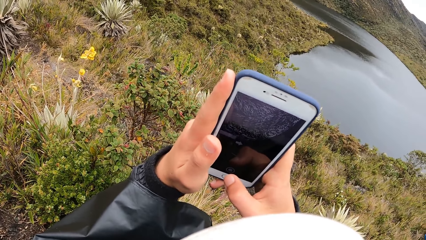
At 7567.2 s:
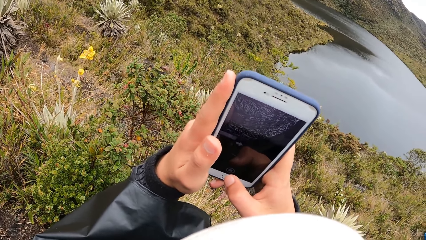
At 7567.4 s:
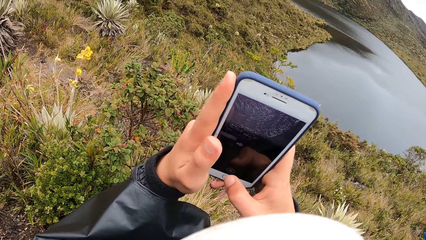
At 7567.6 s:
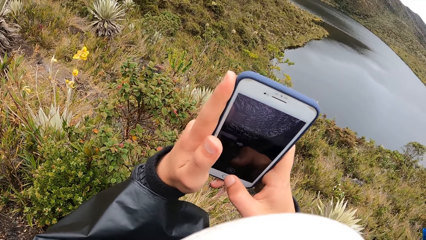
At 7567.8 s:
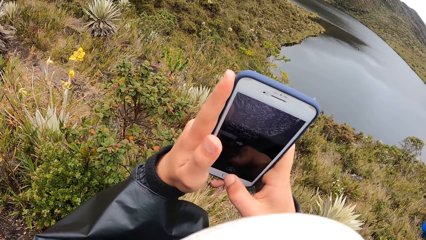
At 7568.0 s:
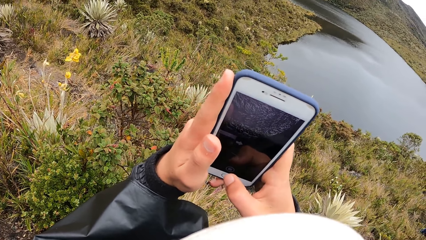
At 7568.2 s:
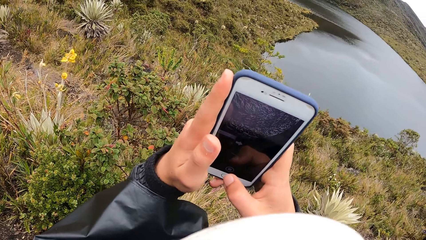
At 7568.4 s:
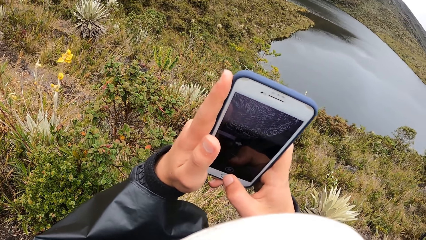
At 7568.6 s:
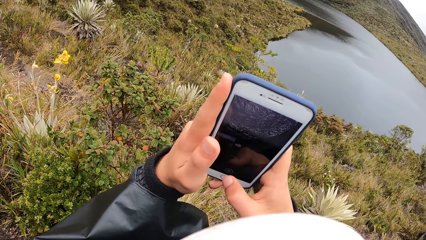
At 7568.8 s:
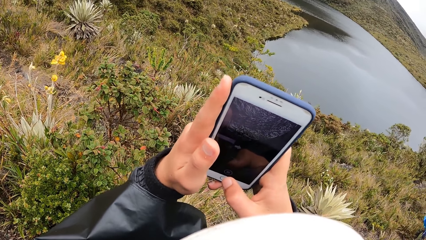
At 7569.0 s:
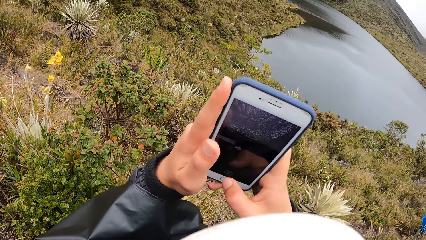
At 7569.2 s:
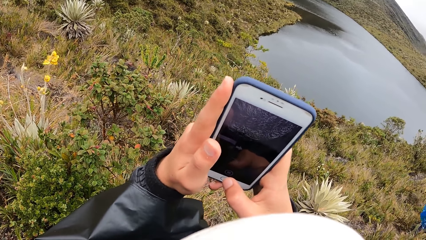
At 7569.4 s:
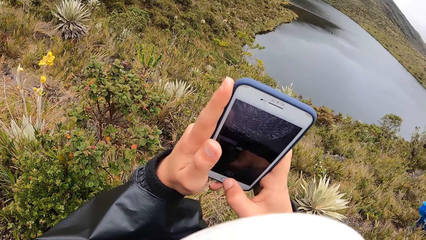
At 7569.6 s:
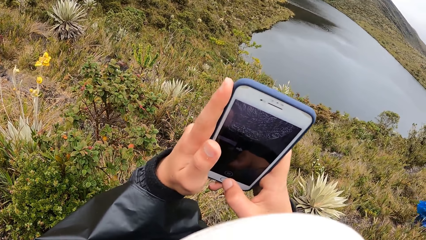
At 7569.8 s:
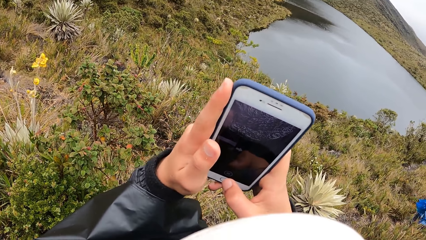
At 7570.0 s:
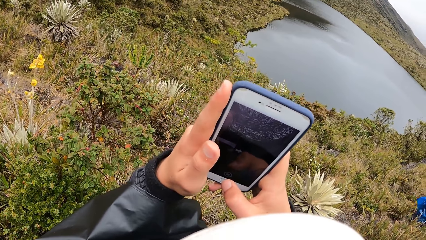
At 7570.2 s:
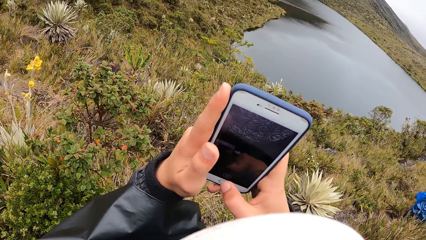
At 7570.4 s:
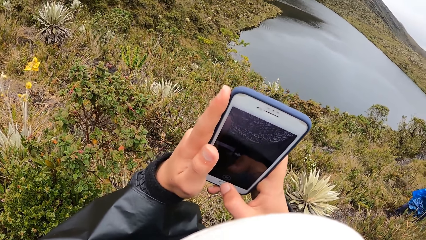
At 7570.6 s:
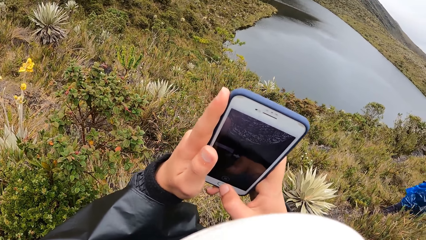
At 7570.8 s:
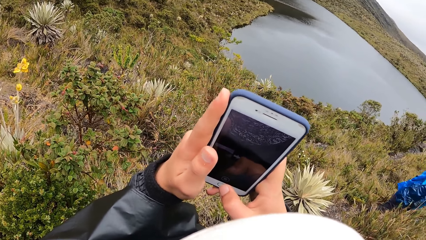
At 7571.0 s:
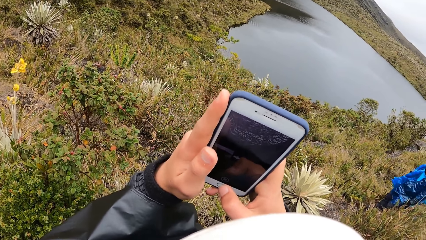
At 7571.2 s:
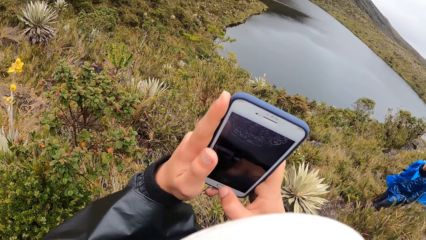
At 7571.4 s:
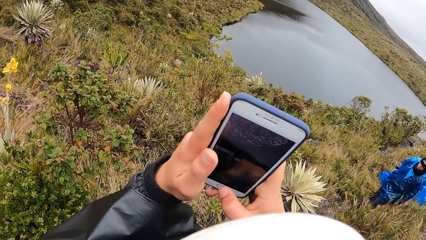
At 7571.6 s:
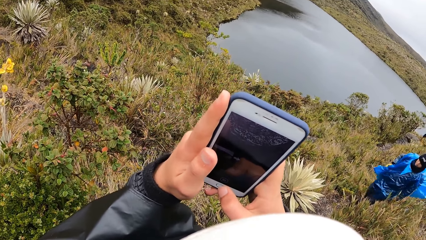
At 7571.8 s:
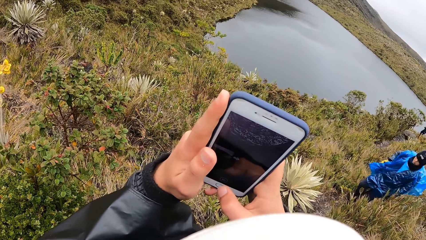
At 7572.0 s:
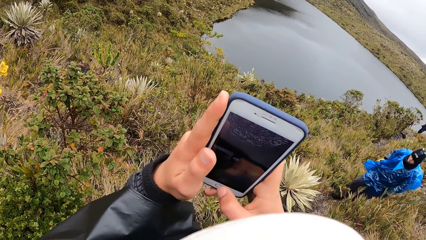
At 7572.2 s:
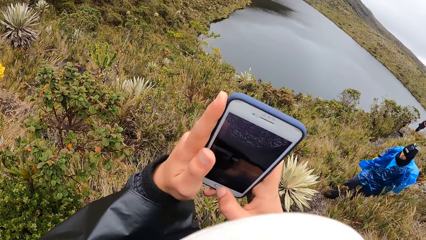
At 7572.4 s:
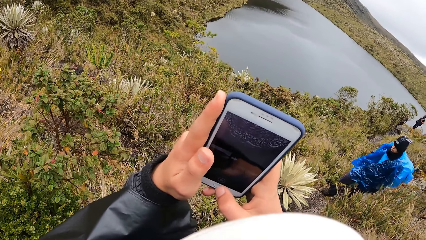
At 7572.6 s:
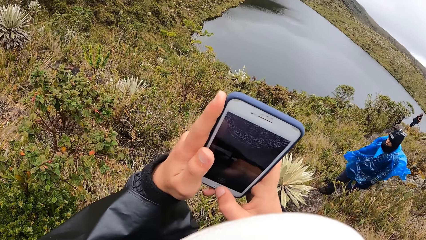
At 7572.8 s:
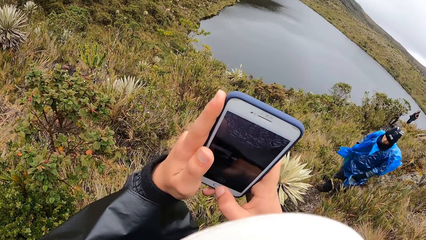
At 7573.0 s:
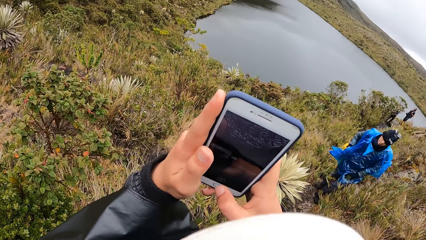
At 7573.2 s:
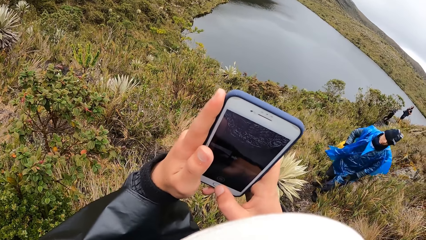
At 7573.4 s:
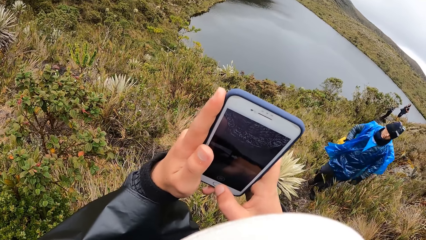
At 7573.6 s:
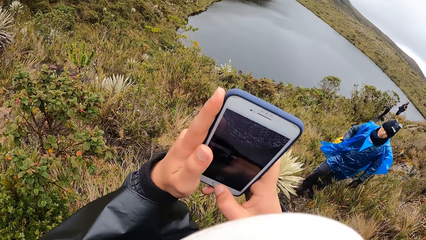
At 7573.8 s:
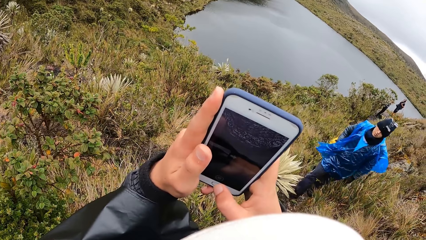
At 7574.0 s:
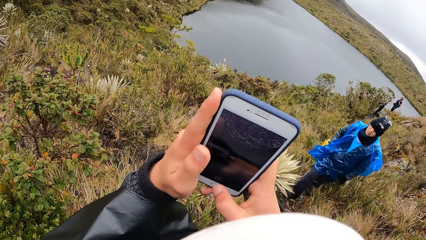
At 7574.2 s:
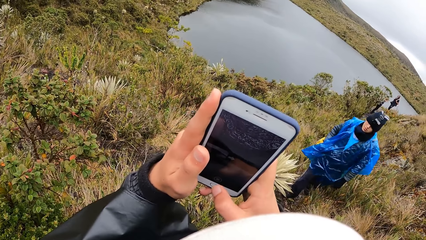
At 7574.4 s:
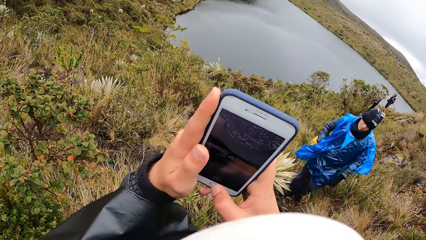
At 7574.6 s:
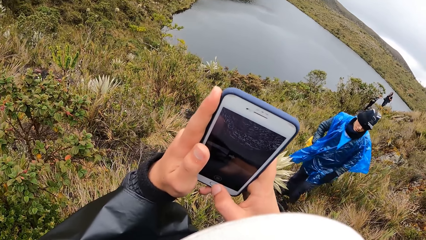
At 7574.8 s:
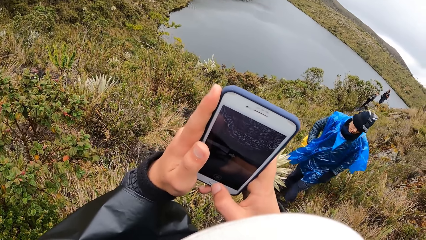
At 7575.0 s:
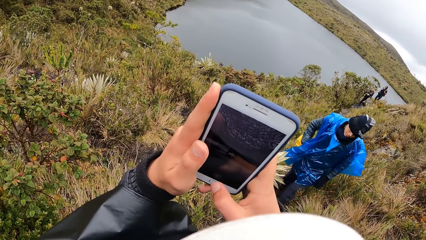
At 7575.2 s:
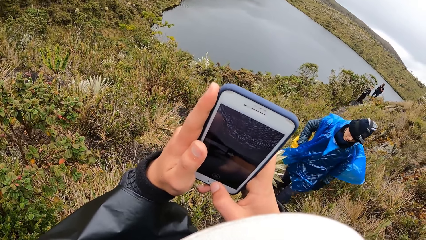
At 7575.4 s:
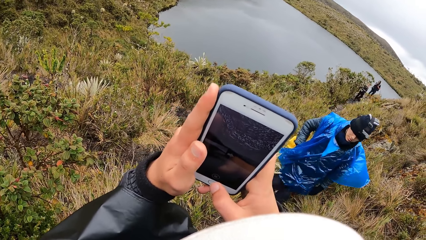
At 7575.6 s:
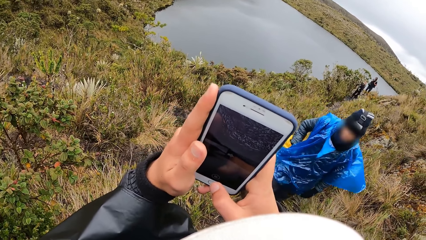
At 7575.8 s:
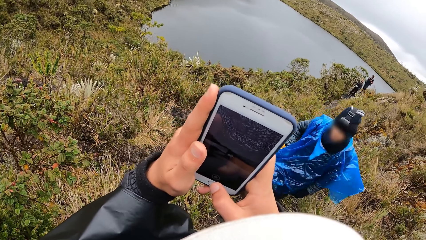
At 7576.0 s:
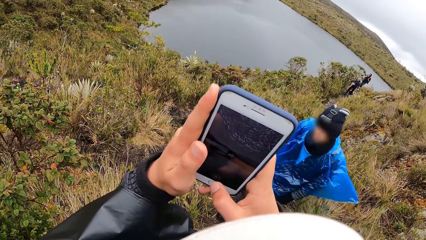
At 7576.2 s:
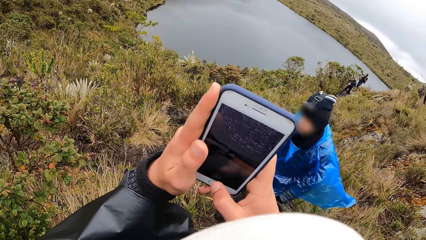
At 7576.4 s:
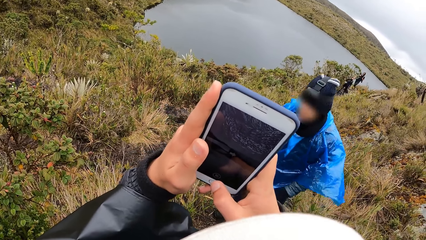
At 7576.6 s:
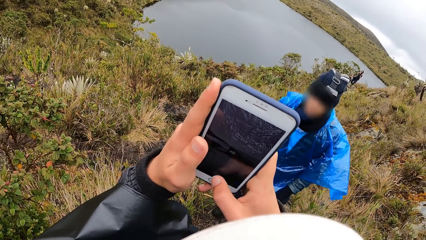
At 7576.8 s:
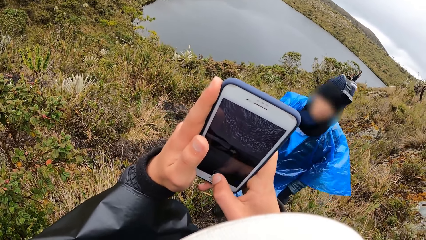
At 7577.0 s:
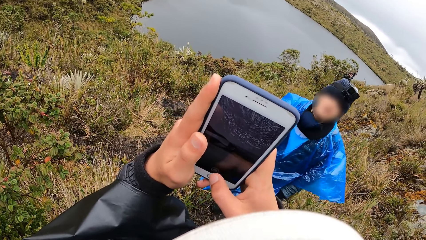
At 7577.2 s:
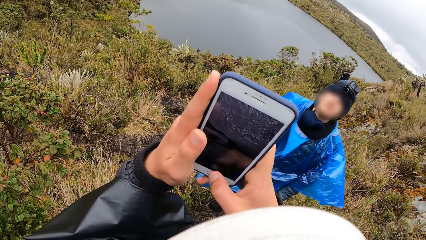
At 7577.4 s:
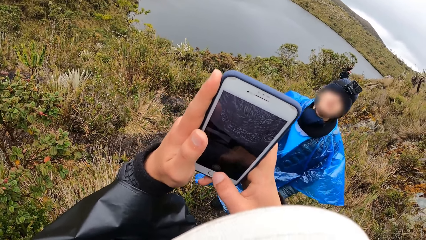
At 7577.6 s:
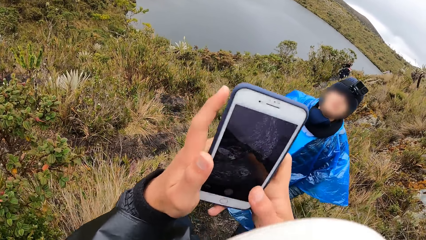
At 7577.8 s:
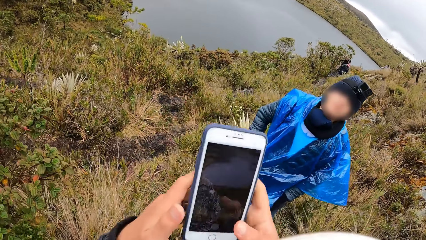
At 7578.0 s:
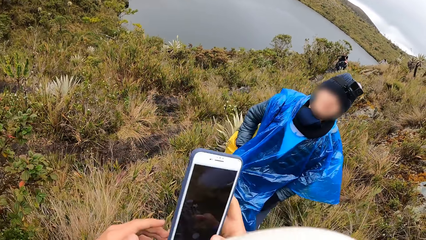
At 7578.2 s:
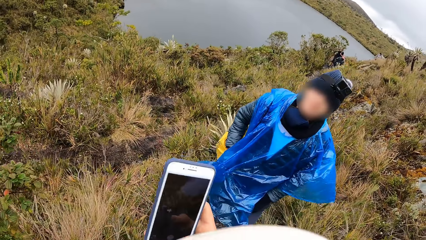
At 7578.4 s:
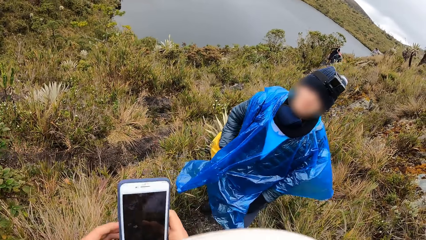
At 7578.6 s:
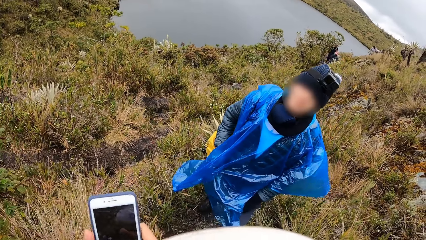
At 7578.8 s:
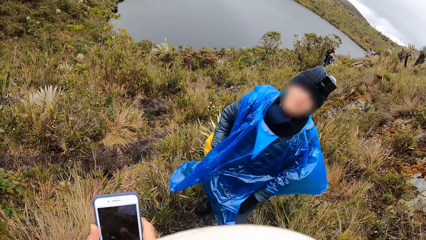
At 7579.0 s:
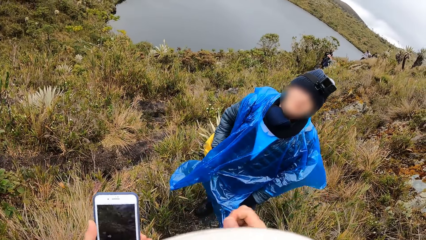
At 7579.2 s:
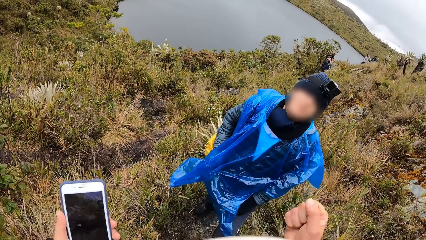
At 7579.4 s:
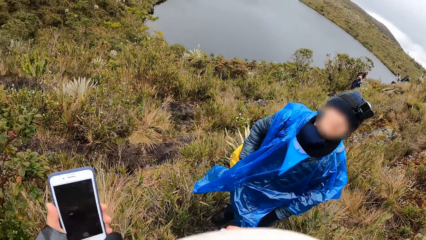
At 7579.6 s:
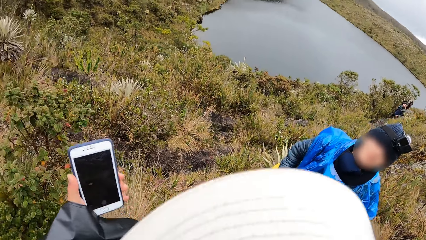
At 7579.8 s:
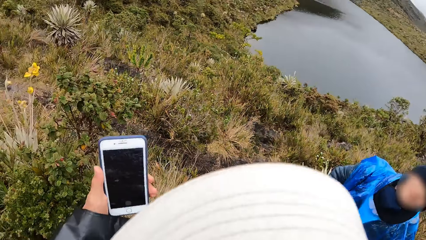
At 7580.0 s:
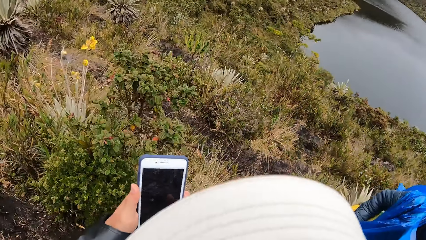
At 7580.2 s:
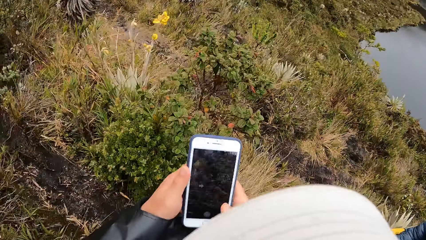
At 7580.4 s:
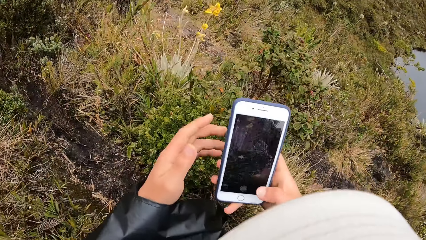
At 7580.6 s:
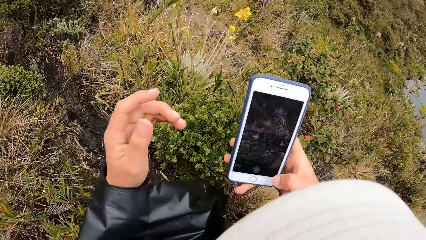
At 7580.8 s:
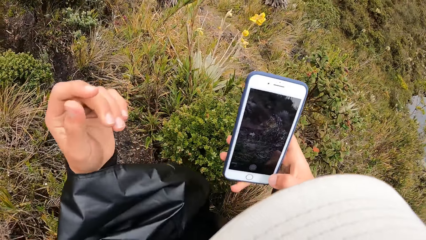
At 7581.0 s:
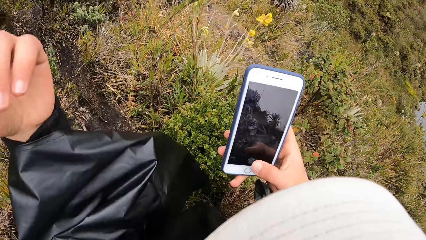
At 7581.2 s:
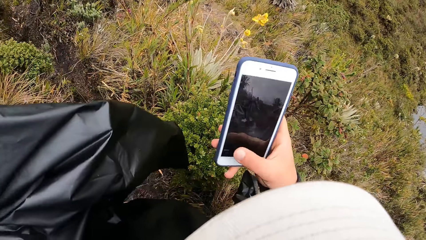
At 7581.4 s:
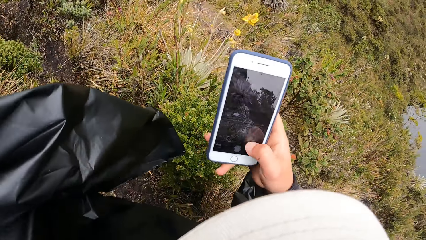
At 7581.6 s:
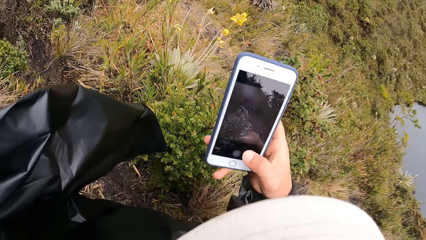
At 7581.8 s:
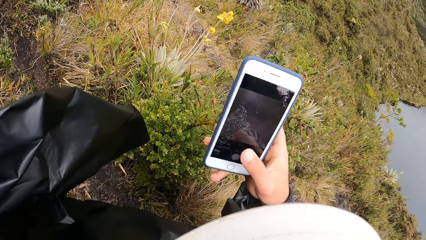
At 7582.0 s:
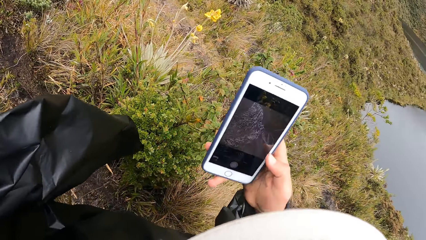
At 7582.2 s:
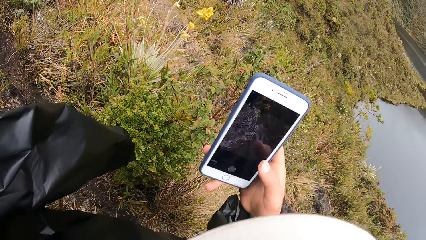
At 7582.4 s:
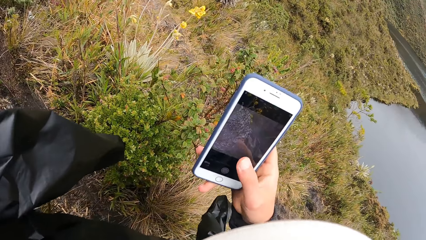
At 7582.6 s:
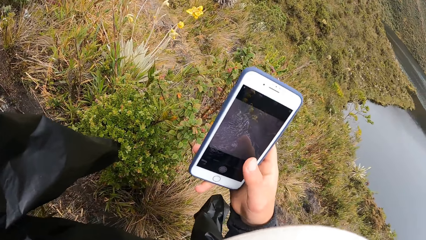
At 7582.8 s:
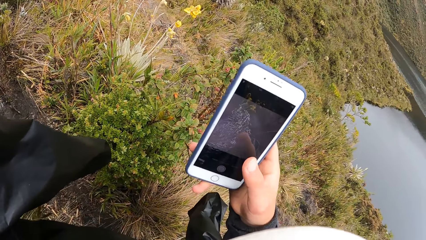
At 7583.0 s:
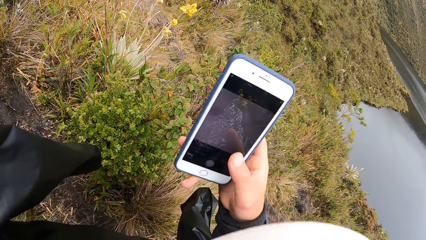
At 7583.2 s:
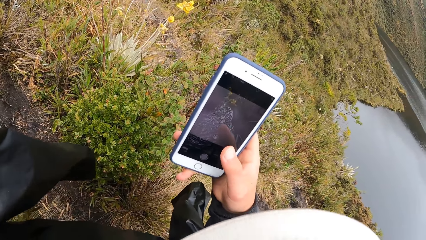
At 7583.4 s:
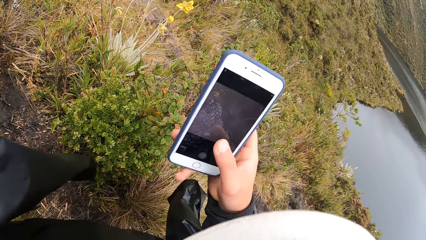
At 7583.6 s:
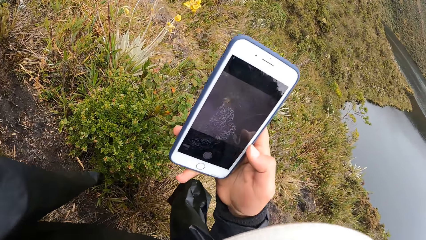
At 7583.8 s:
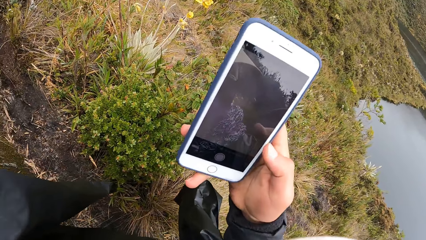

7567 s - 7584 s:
The camera wearer takes a video with a phone. He pulls the phone slightly. He converses with a man. He holds the phone. He operates his phone with the right hand. He swipes through the phone.
